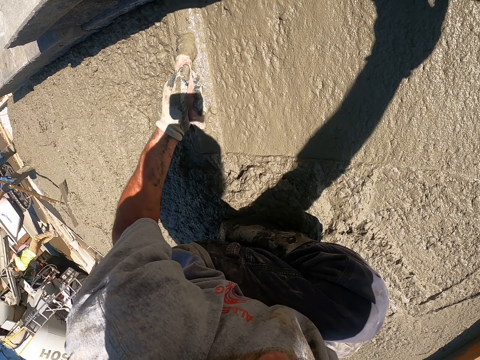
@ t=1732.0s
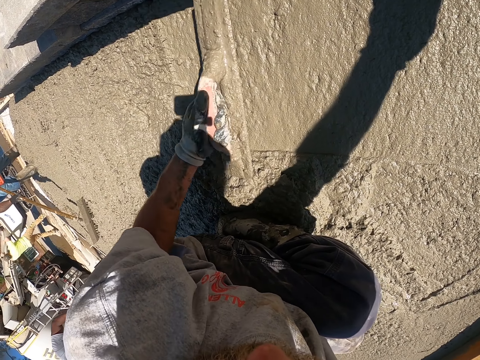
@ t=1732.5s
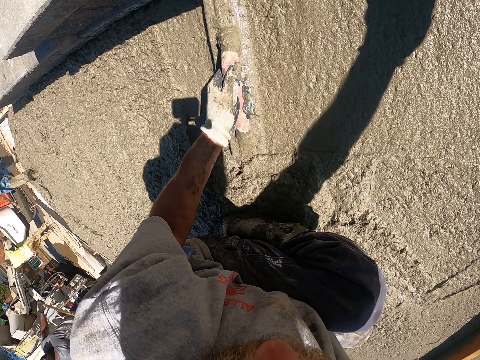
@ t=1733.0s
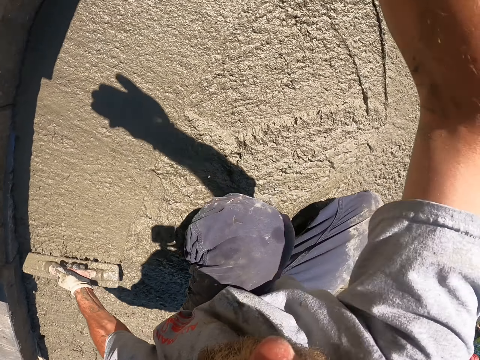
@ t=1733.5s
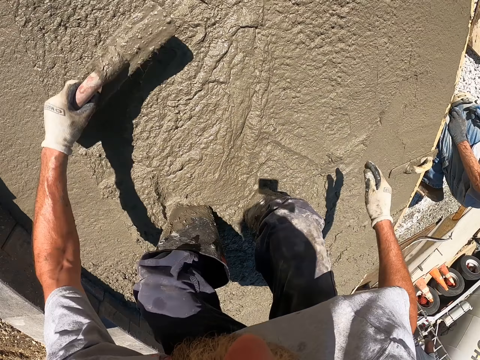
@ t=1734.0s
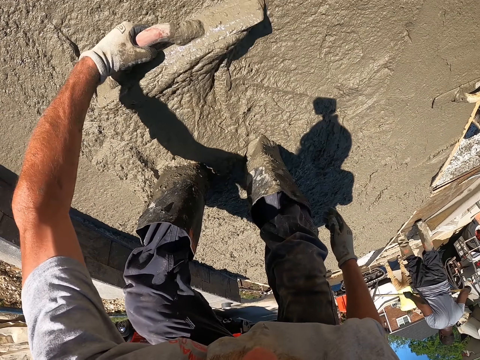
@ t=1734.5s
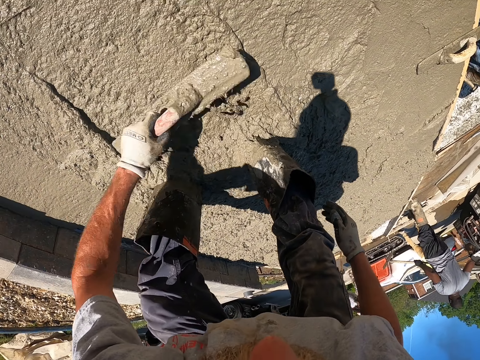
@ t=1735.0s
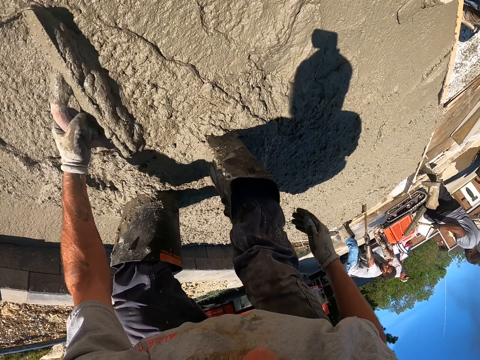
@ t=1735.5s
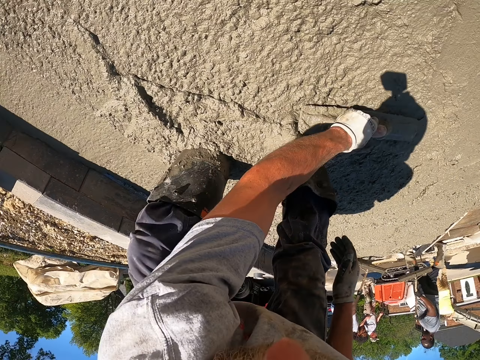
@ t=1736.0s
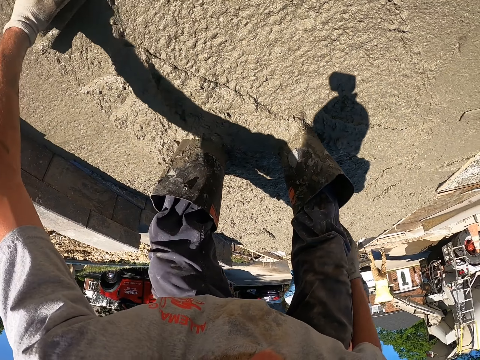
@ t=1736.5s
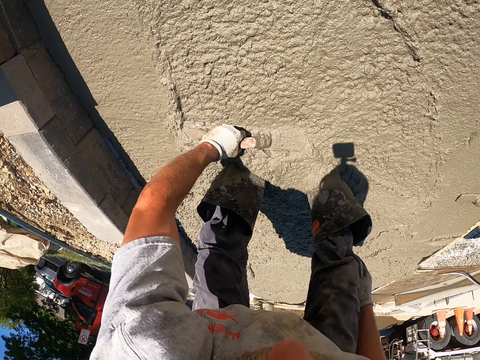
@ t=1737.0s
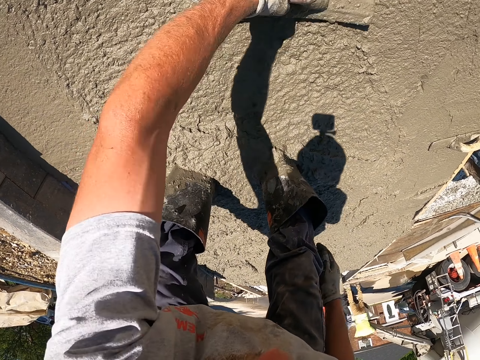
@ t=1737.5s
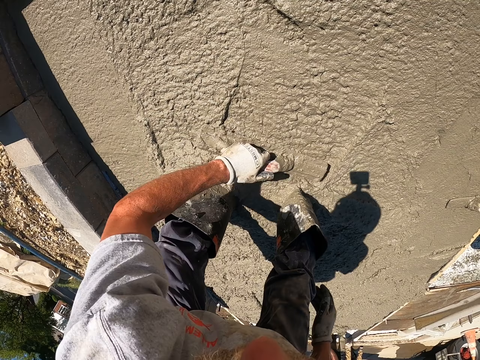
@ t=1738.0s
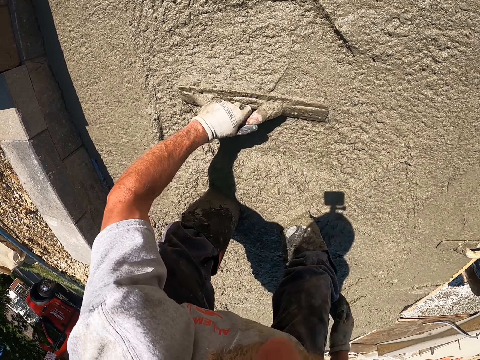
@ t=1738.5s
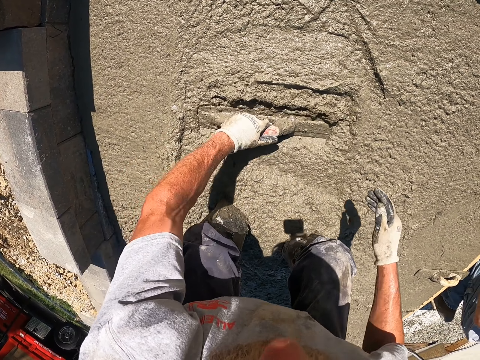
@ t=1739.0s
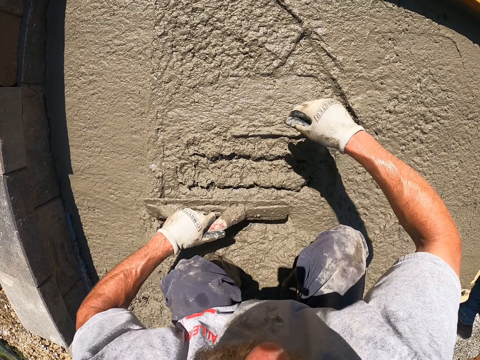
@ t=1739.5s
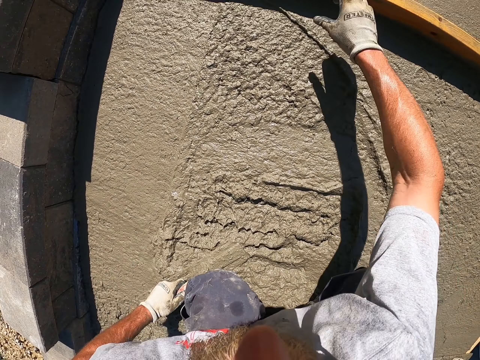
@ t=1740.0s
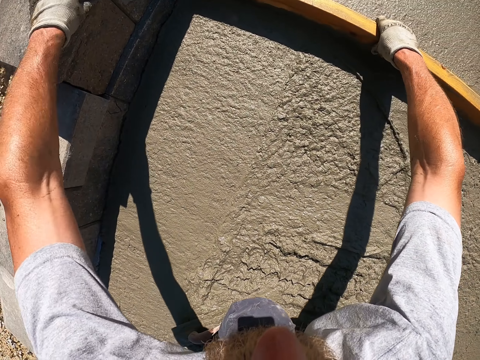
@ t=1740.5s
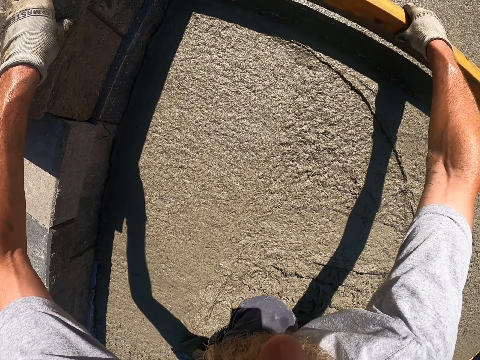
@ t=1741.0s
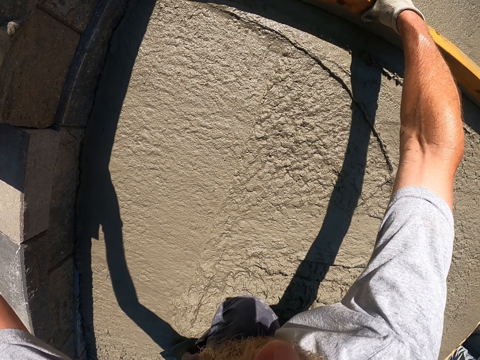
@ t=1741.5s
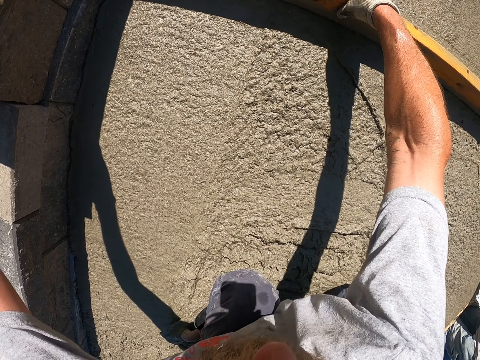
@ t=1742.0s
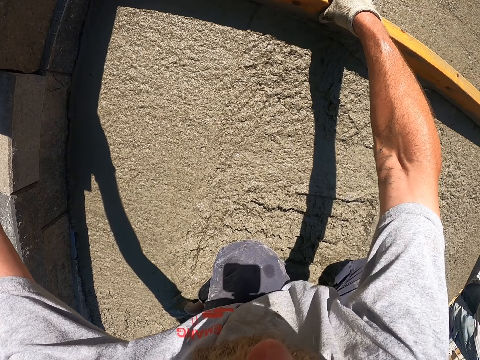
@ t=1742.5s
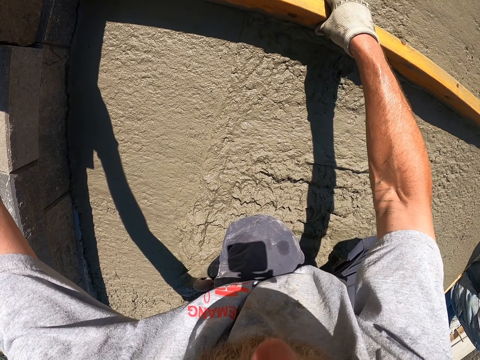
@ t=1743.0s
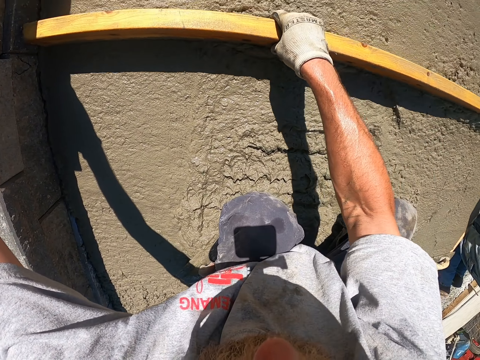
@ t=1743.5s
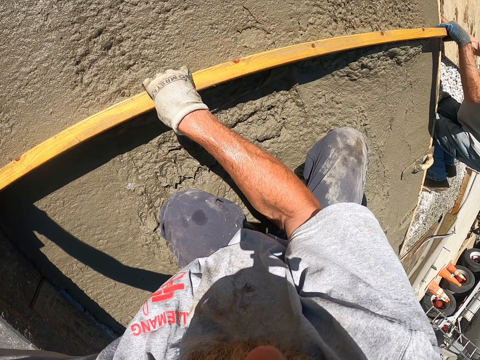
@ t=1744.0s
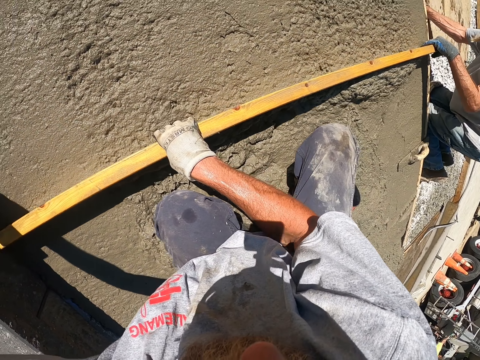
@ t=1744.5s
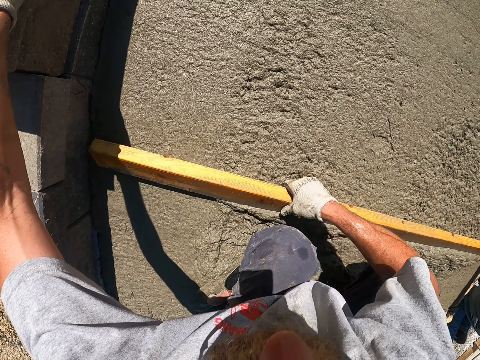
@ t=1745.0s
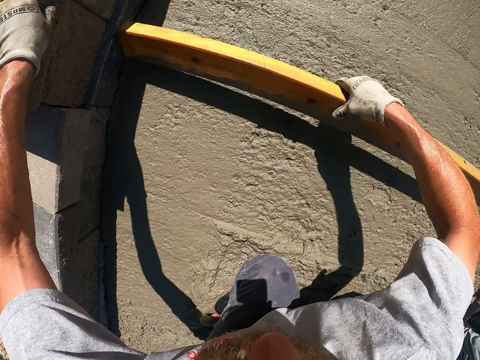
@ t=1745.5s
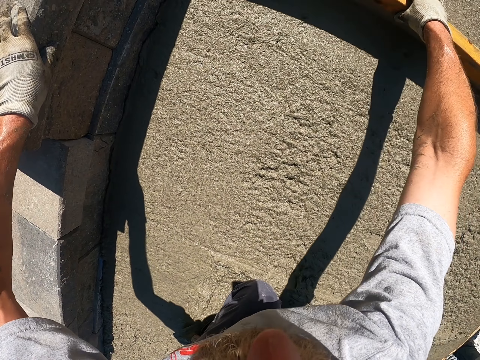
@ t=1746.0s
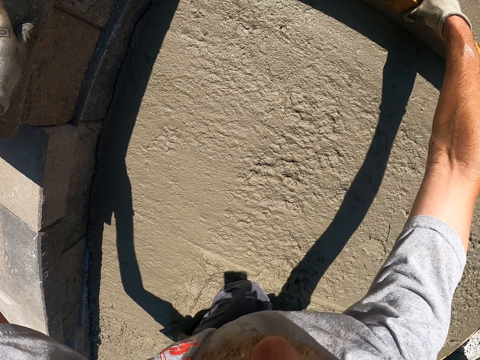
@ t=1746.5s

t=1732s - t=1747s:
The camera wearer drops the trowel with the left hand. They hold on to the stone with the left hand. They pick up wood with the right hand. They level the concrete with the wood with the right hand.

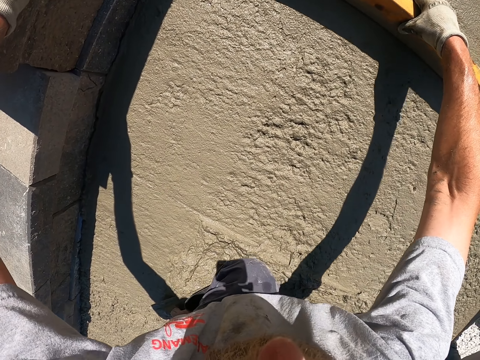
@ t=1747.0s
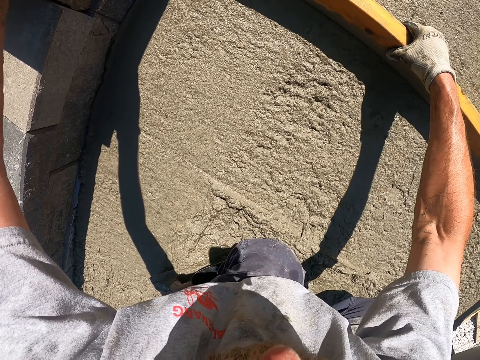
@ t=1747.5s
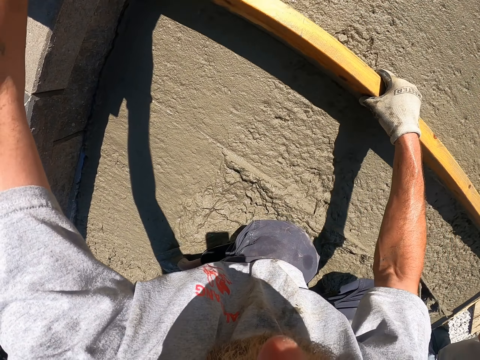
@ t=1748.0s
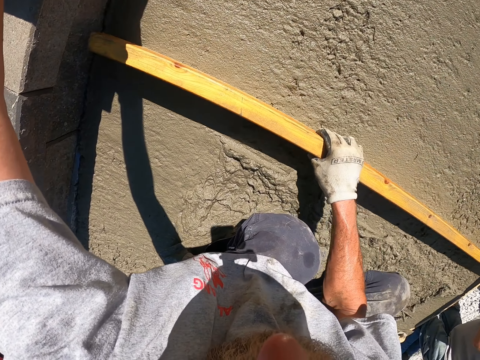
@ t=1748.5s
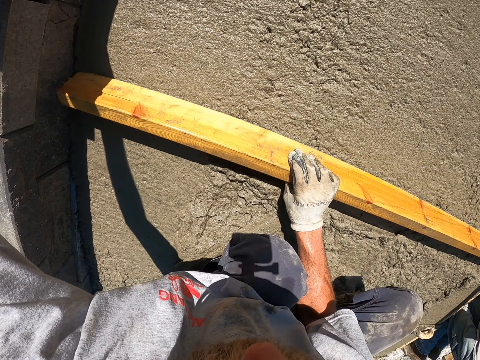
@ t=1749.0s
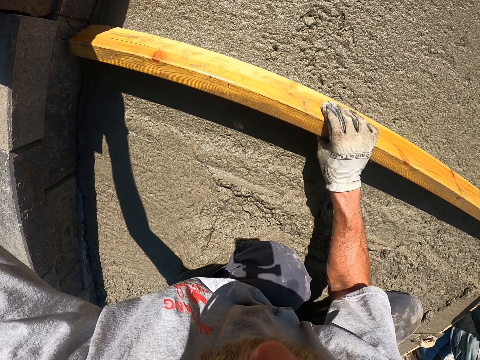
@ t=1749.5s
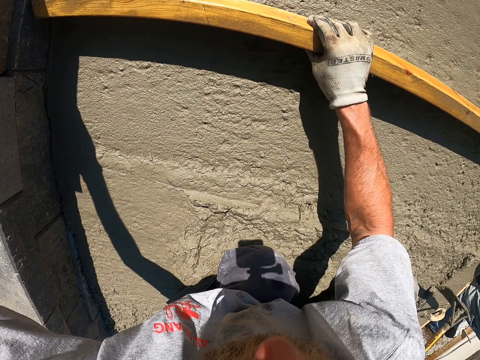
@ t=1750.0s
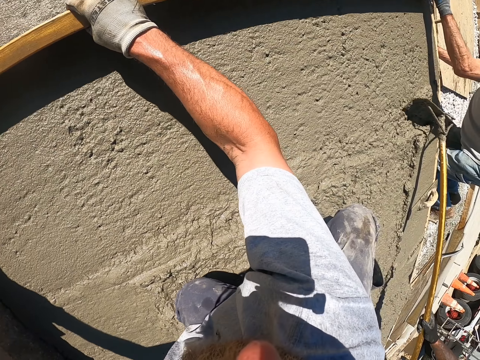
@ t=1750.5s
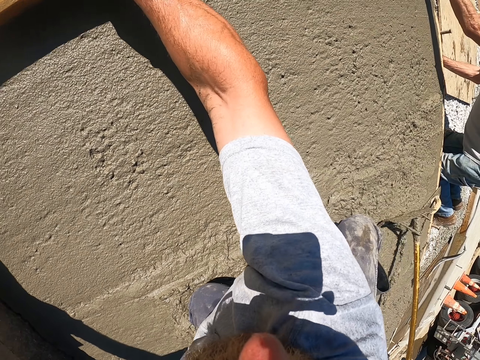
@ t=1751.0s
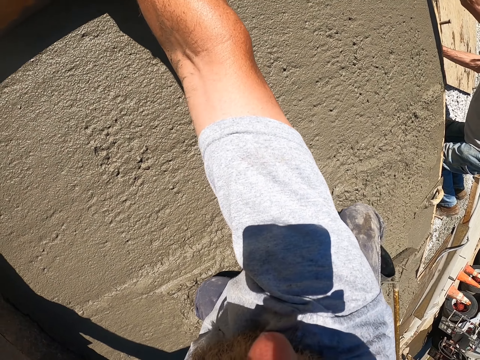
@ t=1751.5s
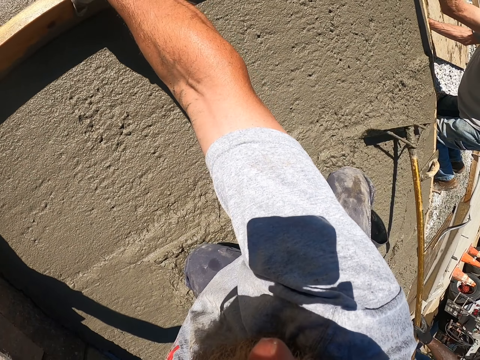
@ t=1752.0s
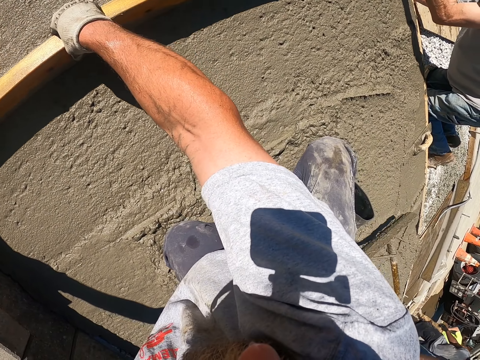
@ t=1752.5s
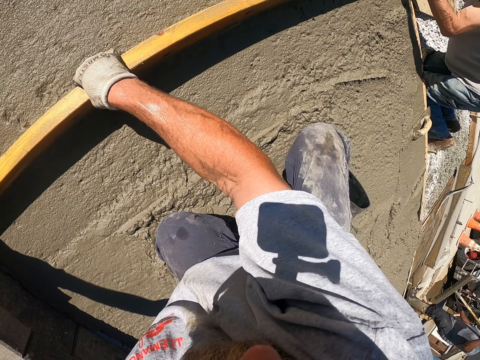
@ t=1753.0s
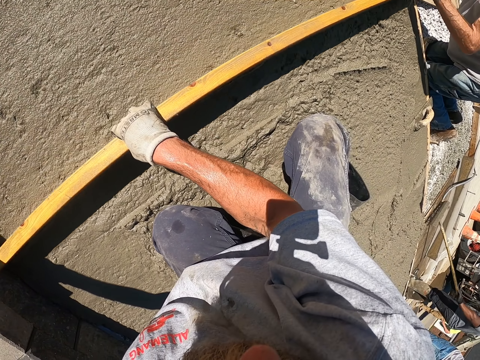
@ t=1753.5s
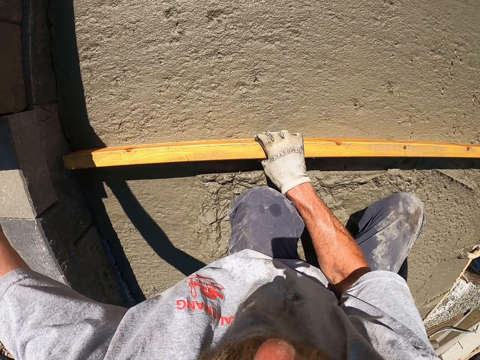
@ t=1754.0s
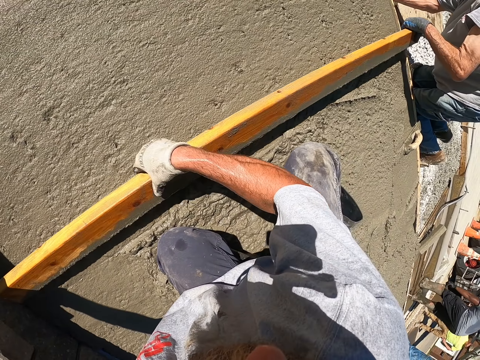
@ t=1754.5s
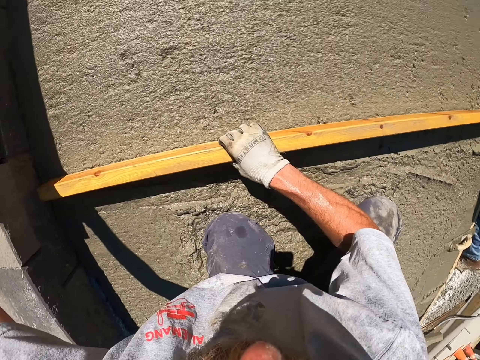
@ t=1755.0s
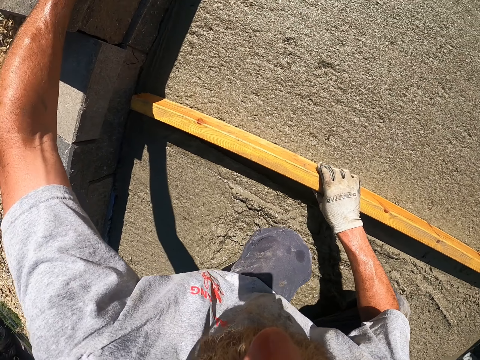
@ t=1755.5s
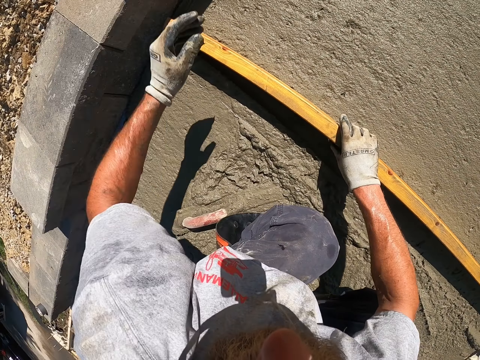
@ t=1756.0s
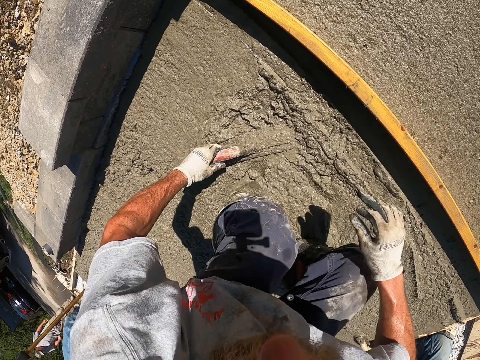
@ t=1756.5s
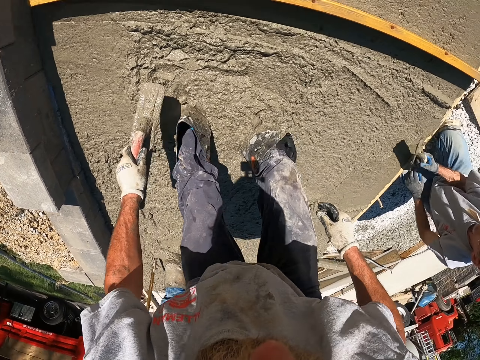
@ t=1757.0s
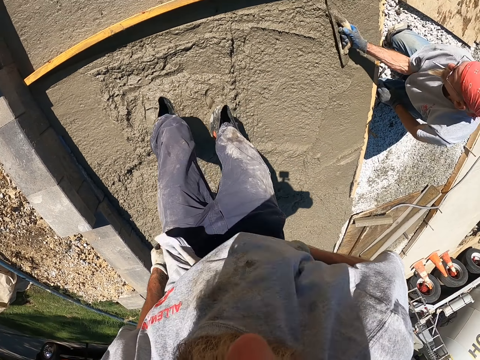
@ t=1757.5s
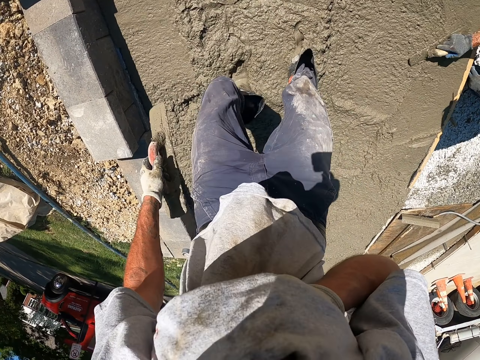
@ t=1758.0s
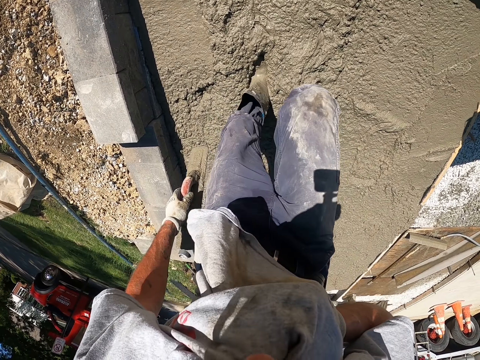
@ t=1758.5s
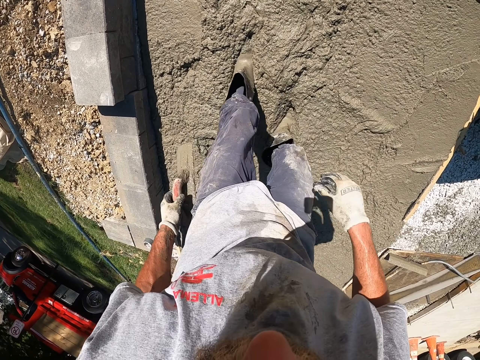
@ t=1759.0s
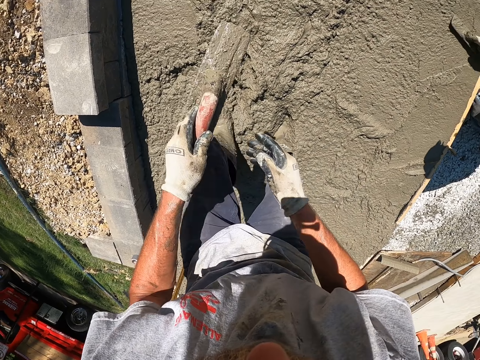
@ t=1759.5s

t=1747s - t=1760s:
The camera wearer picks up the trowel or screed with the left hand. He wipes dirt from his face with his t-shirt.
